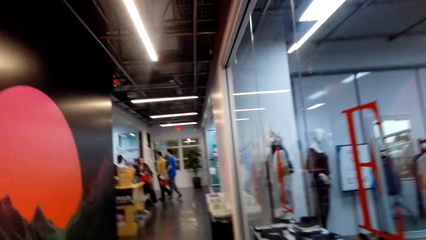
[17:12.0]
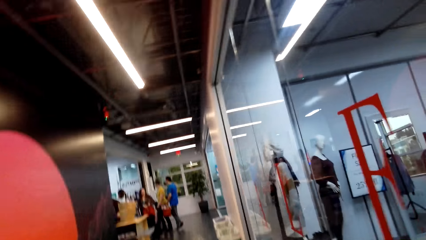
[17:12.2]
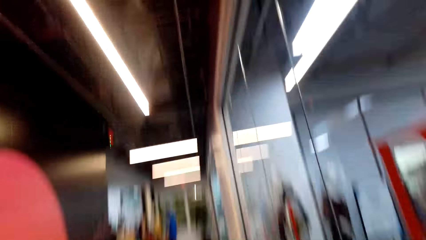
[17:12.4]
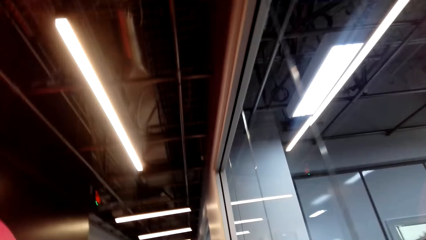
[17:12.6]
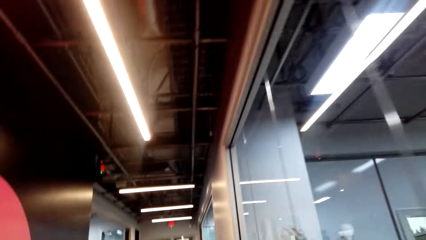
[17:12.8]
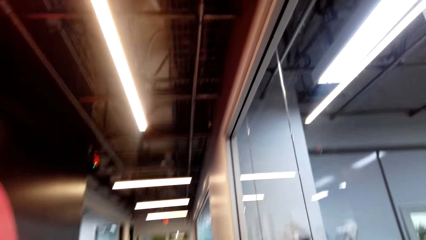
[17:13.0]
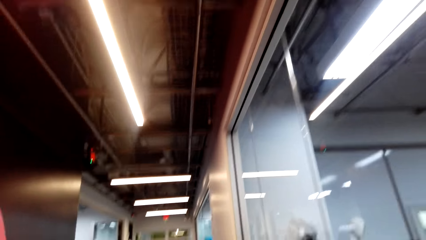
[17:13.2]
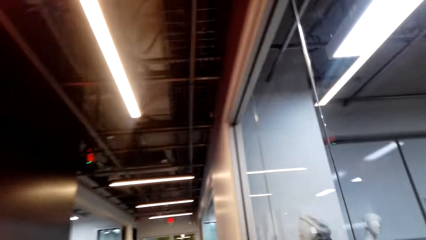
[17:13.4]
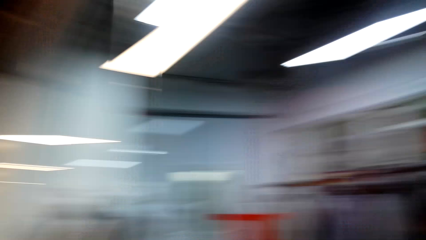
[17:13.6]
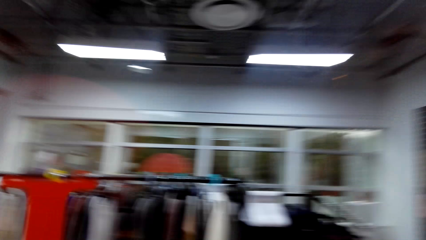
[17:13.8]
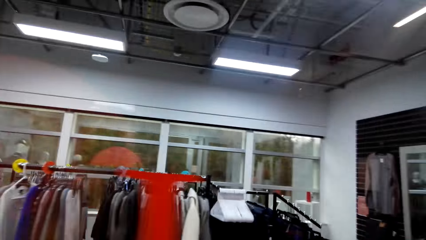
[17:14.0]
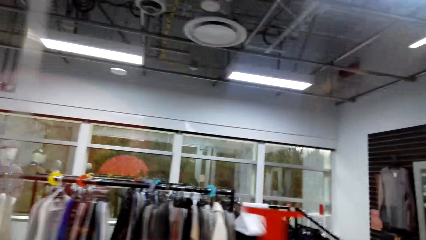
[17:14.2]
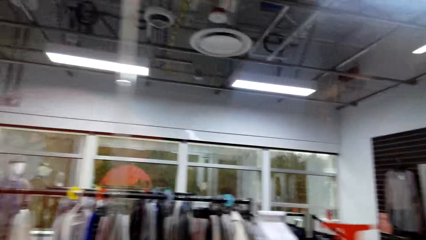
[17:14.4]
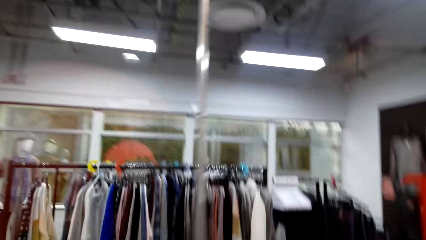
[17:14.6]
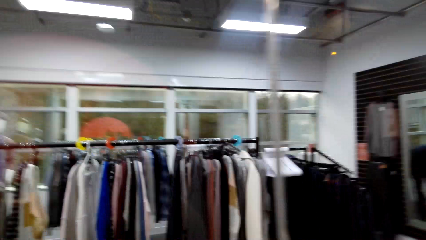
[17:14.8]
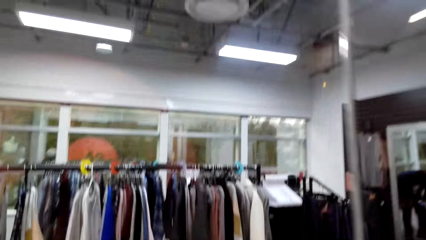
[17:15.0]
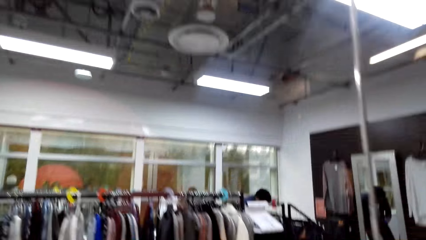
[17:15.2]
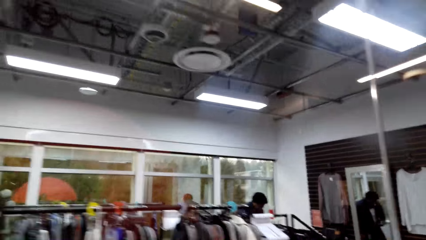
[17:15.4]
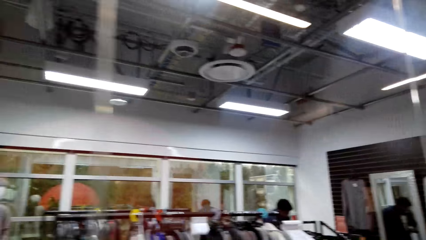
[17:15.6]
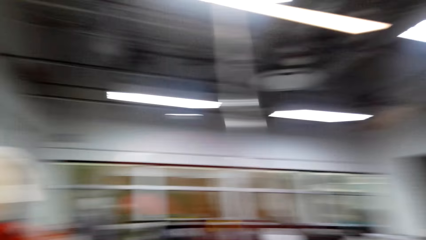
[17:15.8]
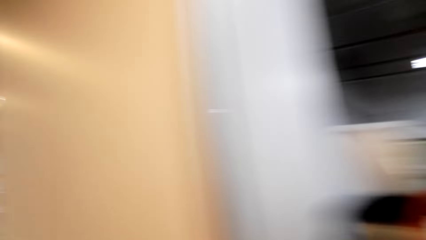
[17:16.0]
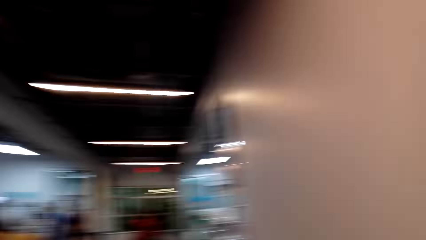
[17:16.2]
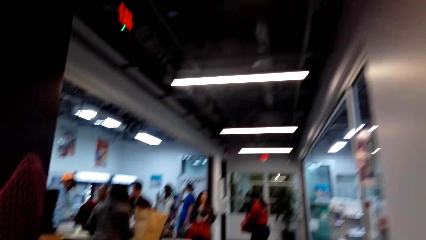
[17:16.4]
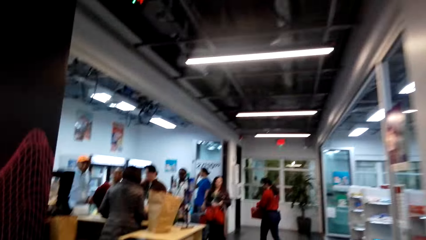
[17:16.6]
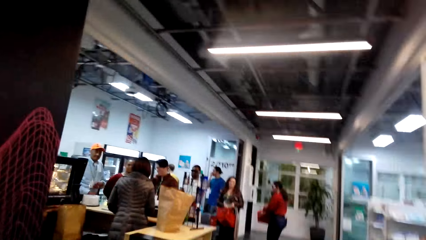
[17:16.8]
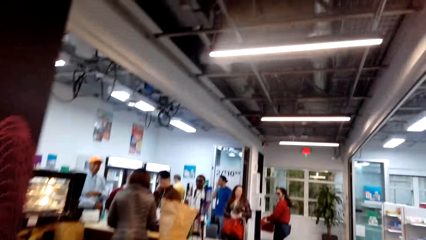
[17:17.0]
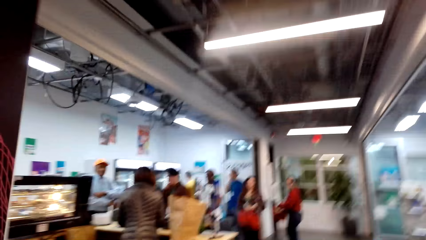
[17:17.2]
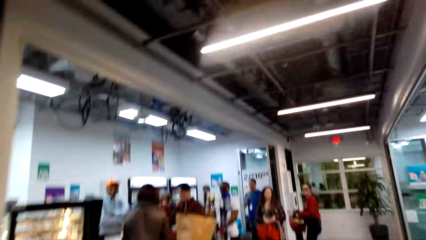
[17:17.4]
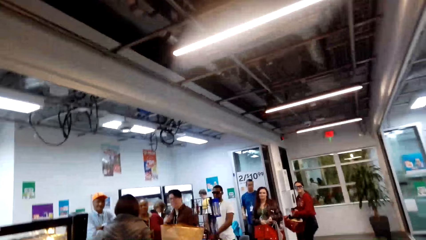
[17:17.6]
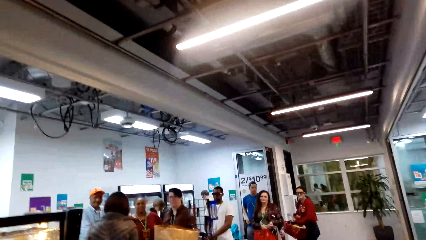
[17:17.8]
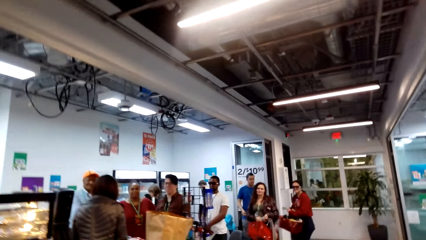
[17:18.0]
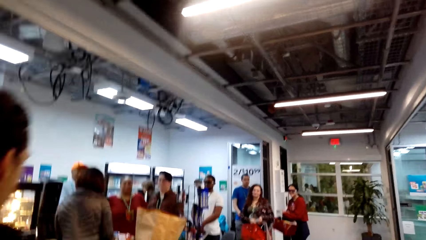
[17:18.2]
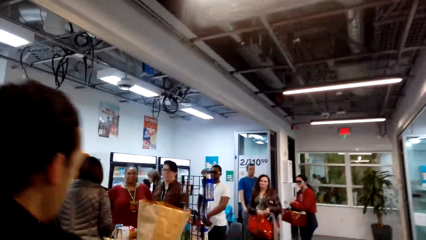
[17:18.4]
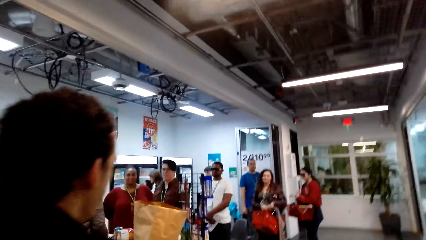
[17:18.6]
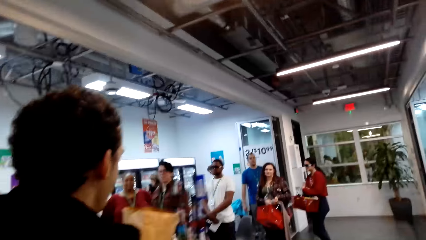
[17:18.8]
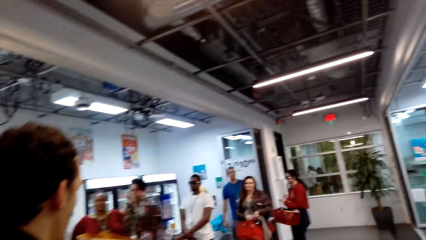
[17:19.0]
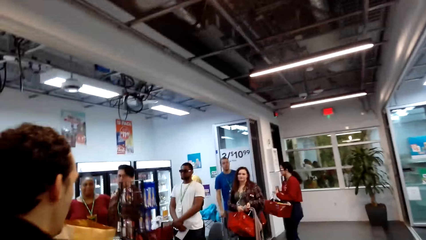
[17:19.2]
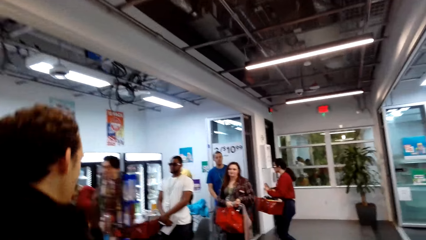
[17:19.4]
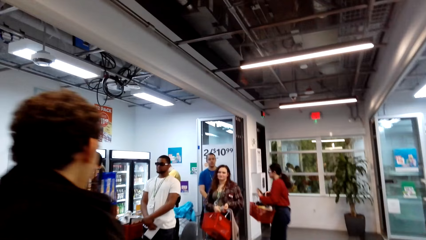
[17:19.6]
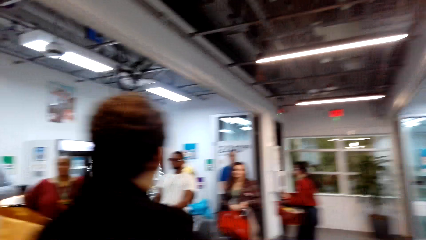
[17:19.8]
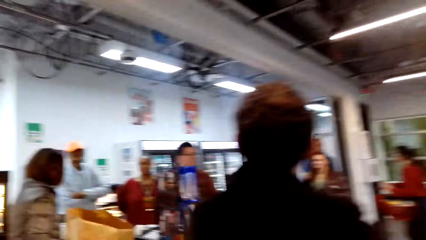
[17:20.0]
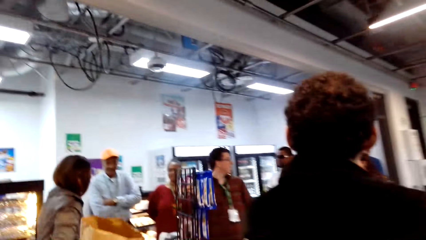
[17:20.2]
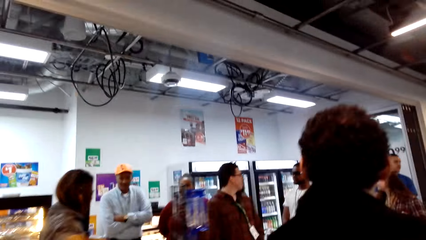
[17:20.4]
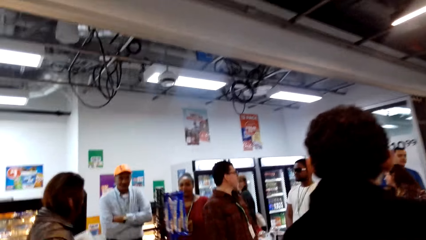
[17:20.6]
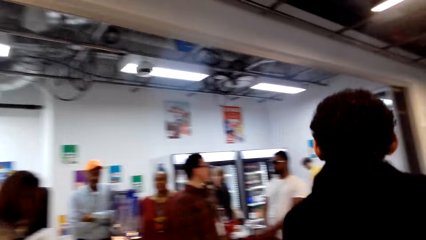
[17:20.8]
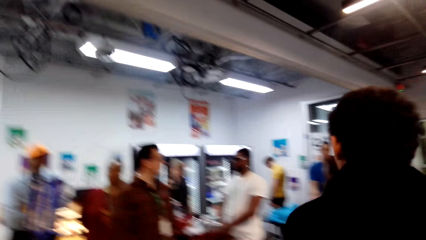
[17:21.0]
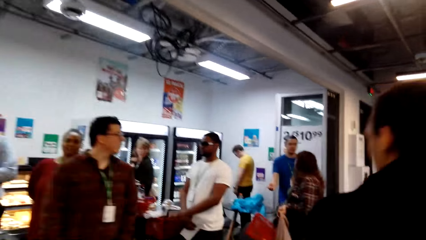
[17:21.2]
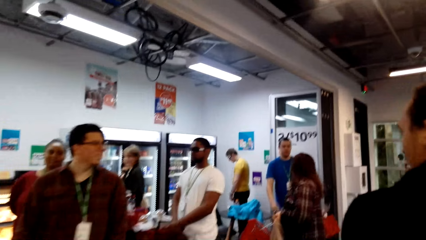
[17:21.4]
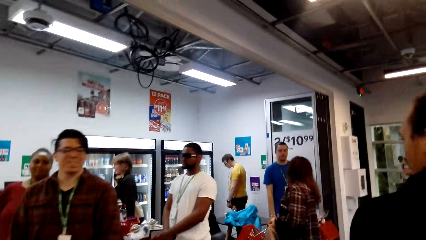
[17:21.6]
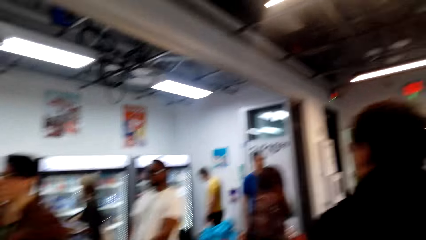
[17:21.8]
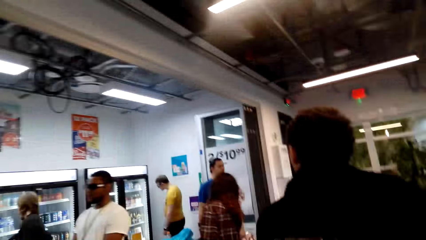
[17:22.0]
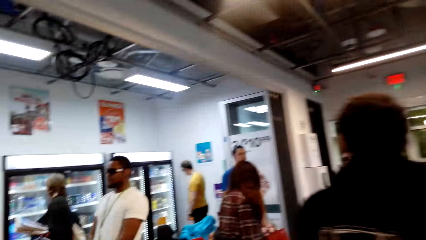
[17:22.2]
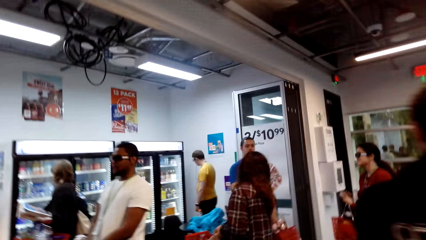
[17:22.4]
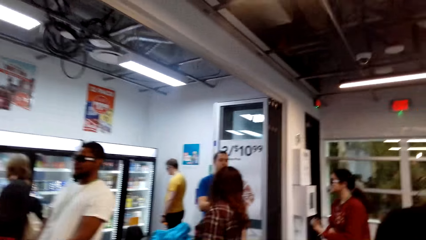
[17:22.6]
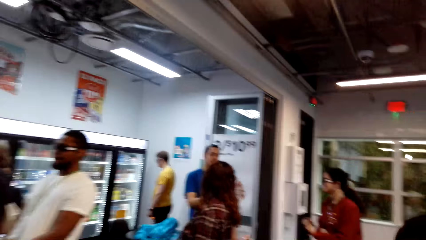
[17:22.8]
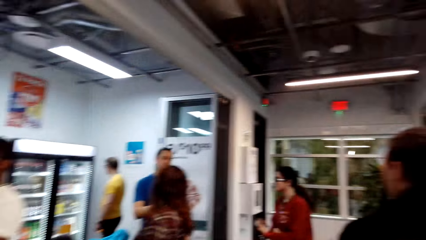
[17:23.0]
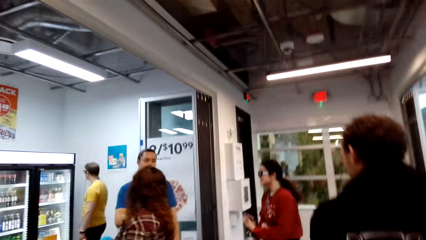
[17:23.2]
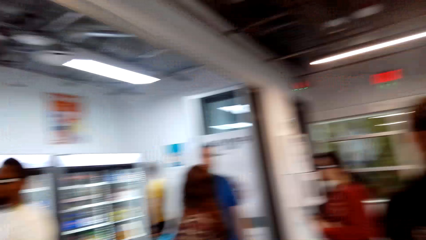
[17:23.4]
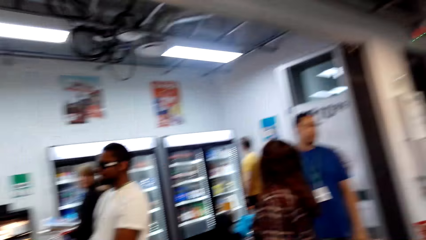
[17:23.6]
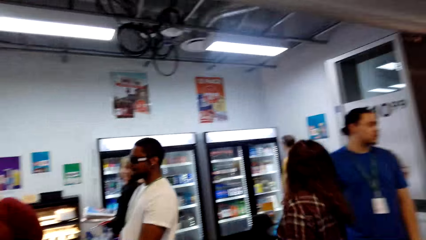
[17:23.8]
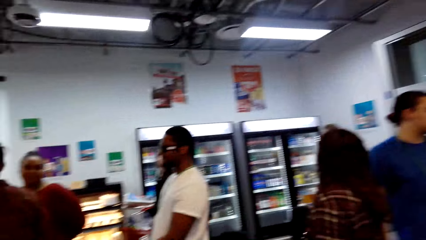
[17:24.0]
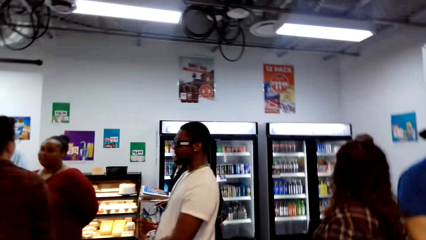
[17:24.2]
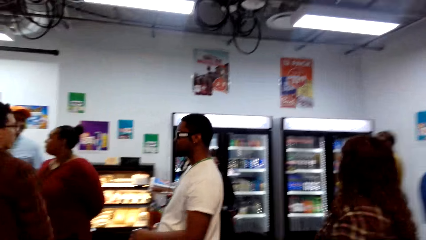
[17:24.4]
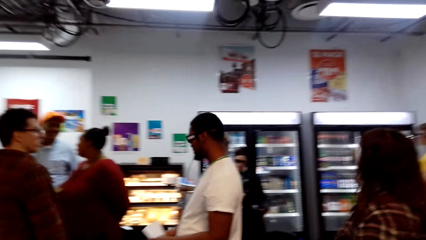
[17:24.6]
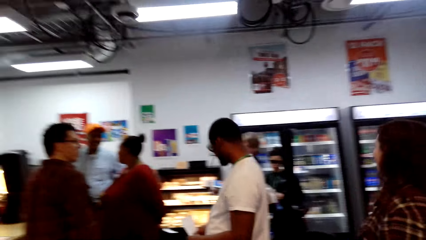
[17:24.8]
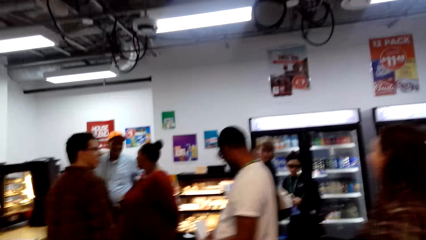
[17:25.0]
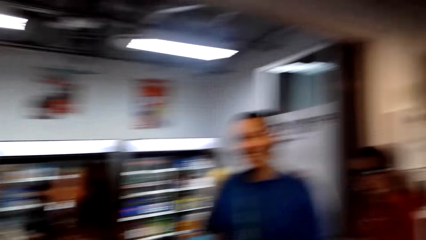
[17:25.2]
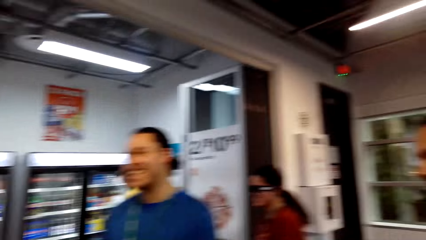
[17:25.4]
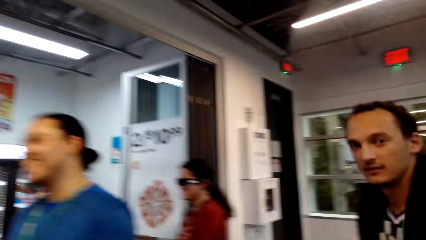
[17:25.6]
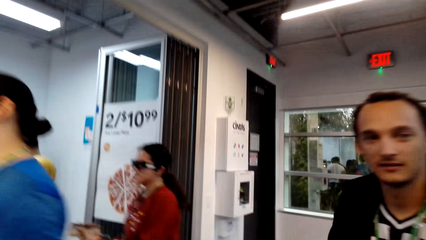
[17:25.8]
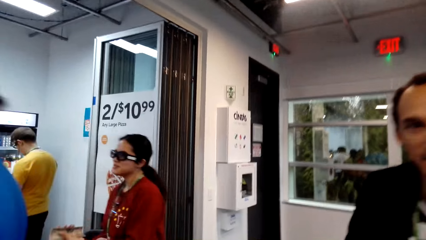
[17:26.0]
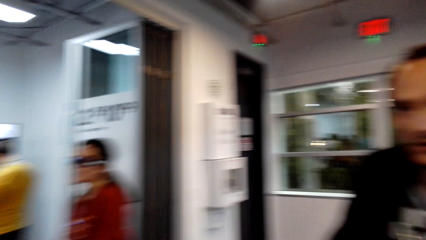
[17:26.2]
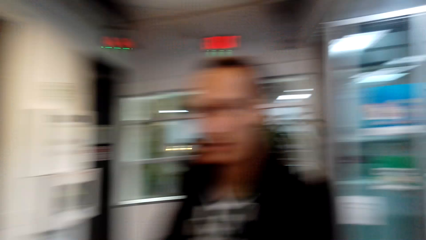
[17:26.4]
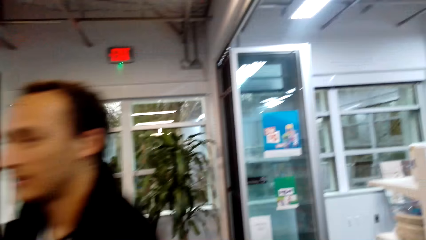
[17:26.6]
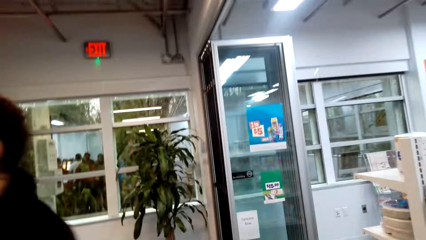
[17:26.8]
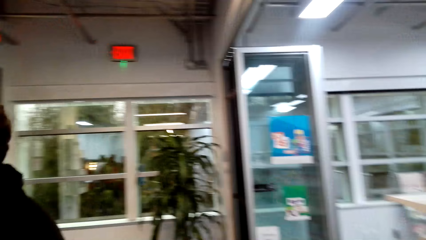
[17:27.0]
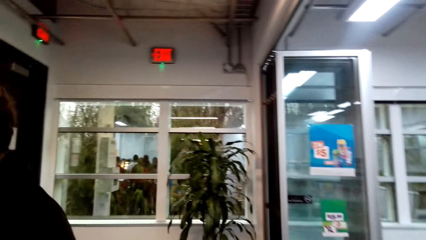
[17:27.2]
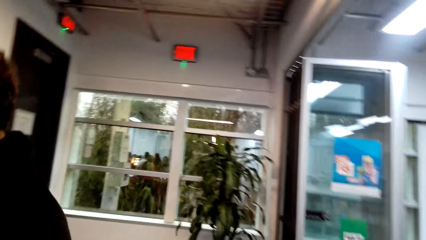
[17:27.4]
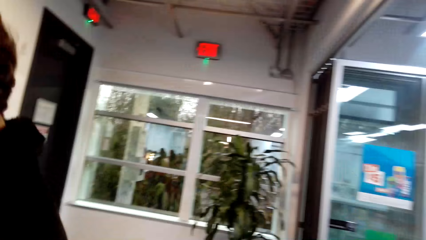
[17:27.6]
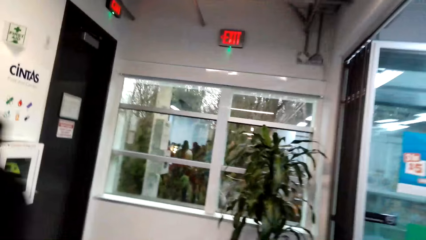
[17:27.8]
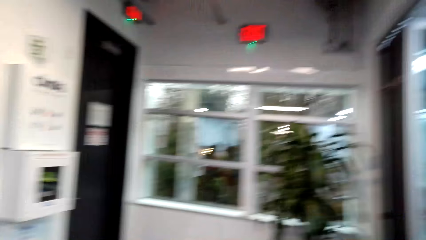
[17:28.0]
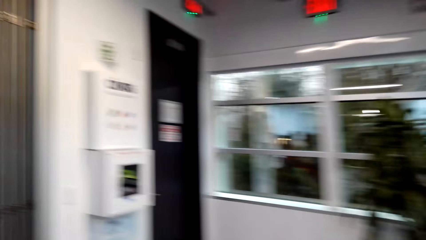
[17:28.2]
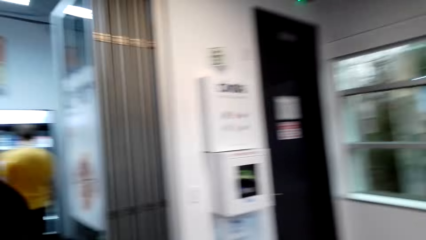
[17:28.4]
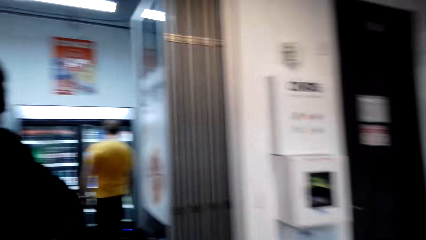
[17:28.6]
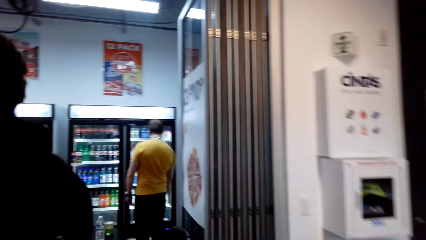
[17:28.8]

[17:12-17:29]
A person holds a shopping basket. The camera wearer turns his head. He walks in the mall with another person. The other person walks in the mall. The first person stands in line. The camera wearer walks to the line.
